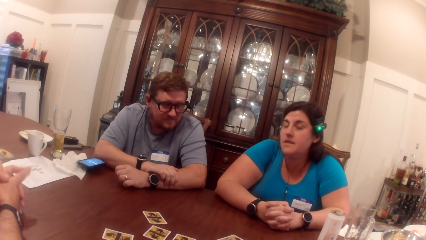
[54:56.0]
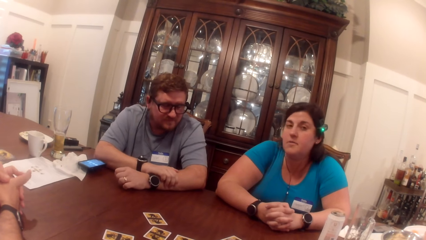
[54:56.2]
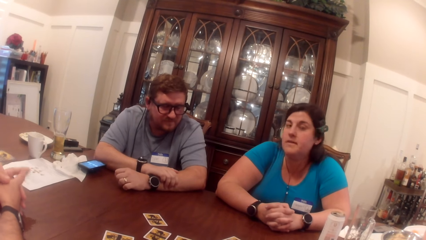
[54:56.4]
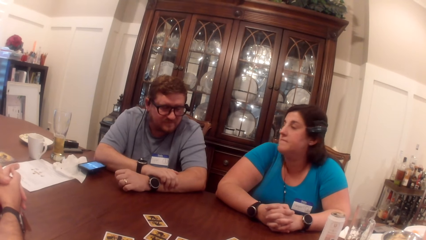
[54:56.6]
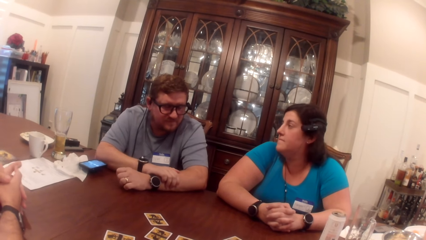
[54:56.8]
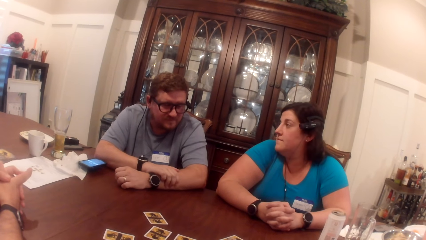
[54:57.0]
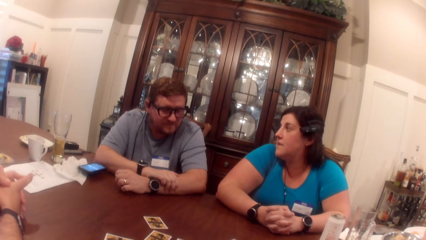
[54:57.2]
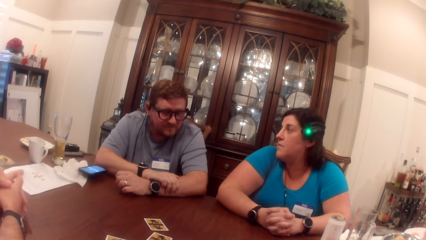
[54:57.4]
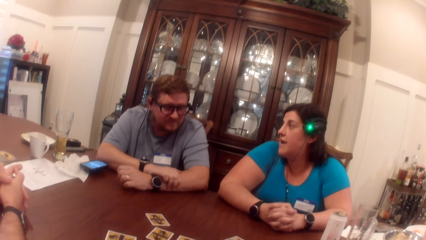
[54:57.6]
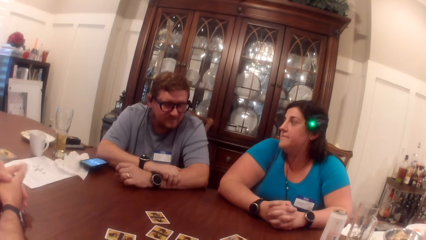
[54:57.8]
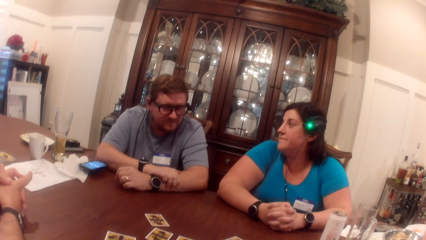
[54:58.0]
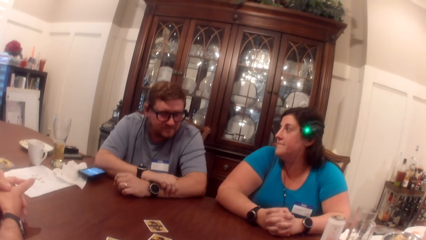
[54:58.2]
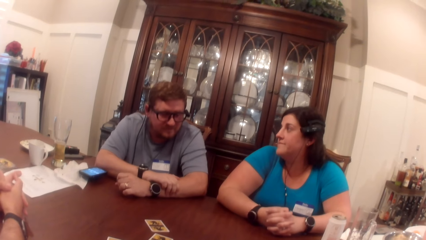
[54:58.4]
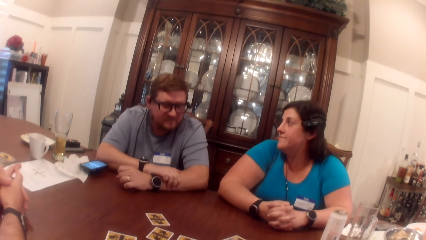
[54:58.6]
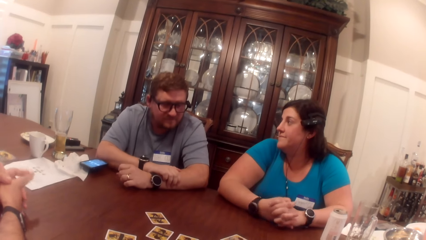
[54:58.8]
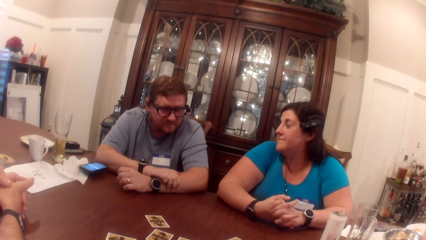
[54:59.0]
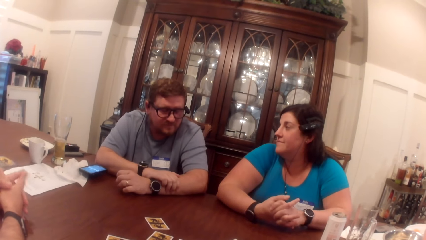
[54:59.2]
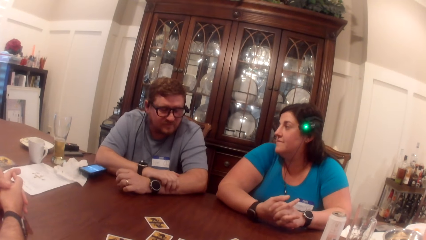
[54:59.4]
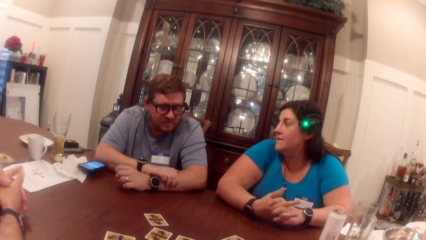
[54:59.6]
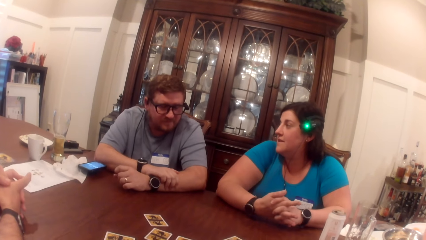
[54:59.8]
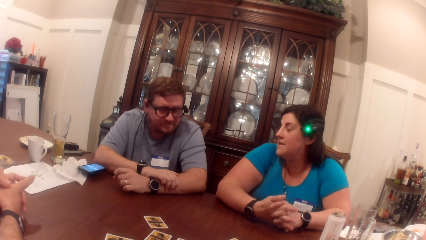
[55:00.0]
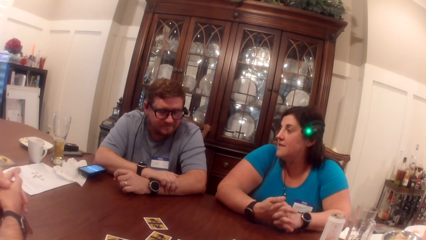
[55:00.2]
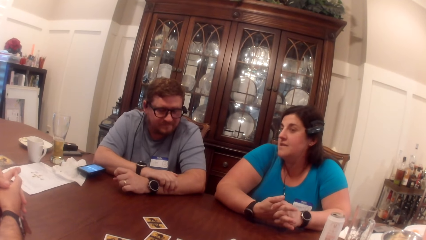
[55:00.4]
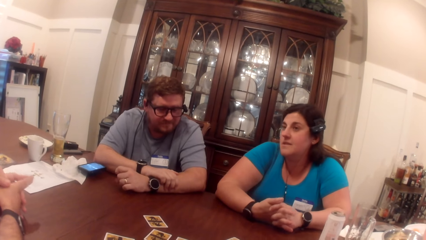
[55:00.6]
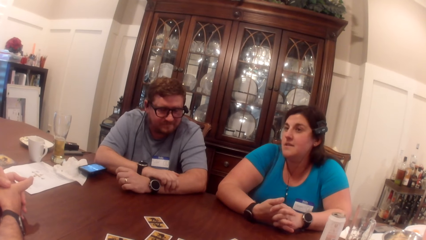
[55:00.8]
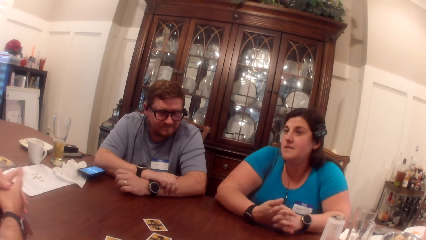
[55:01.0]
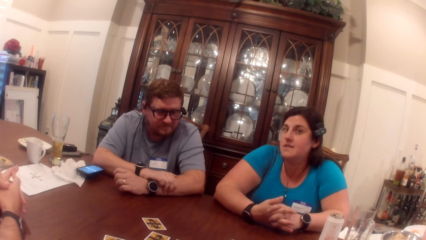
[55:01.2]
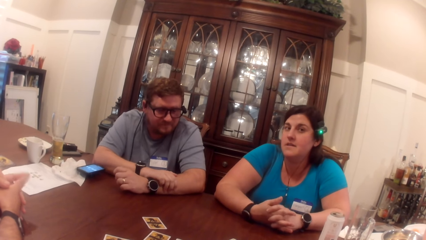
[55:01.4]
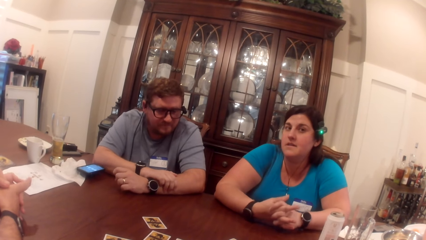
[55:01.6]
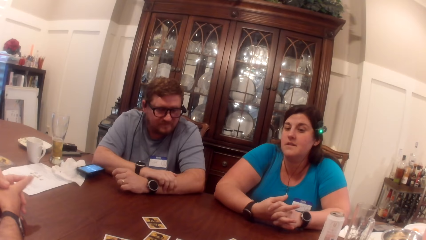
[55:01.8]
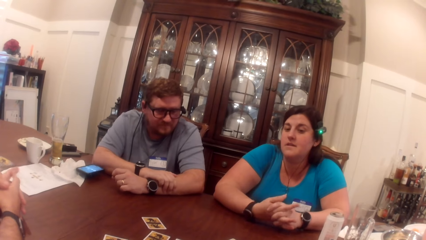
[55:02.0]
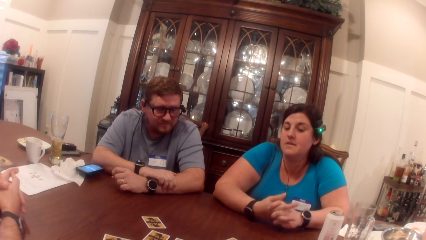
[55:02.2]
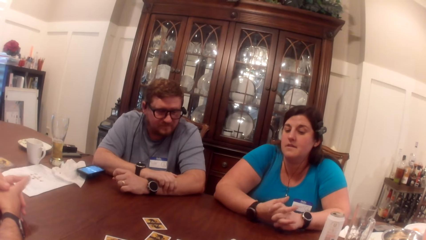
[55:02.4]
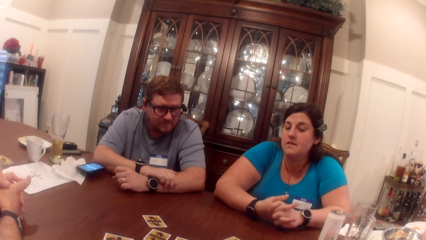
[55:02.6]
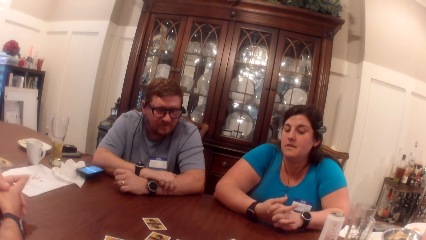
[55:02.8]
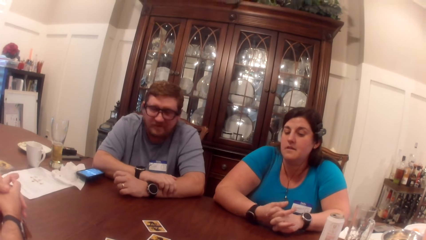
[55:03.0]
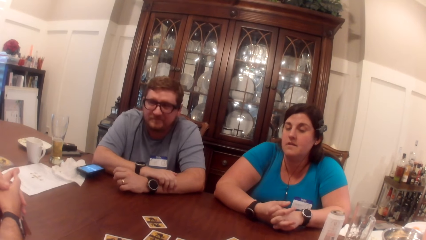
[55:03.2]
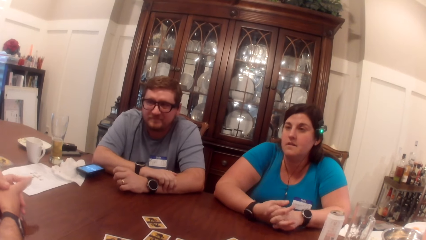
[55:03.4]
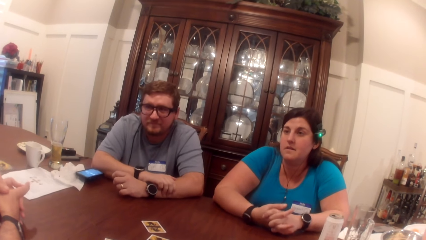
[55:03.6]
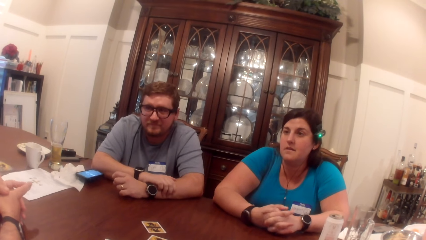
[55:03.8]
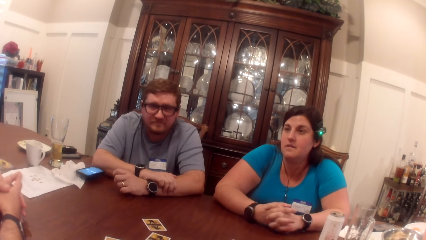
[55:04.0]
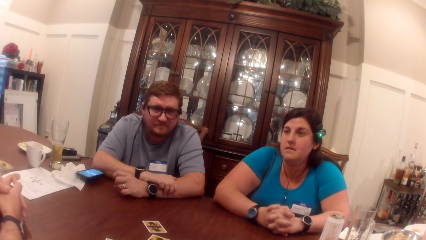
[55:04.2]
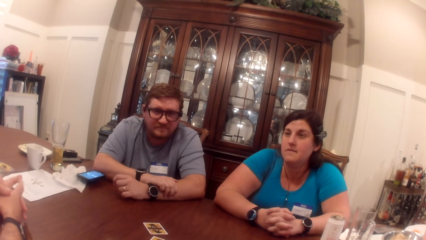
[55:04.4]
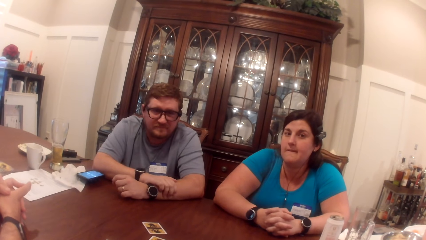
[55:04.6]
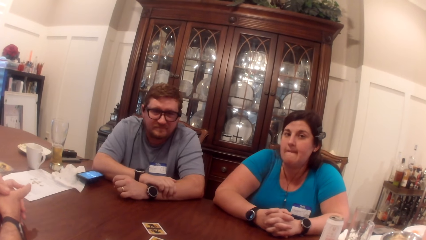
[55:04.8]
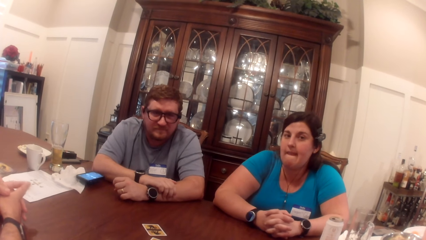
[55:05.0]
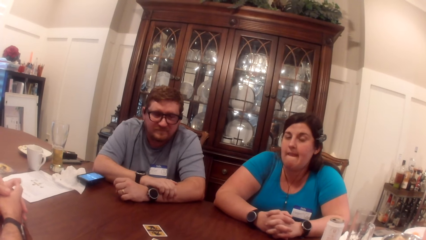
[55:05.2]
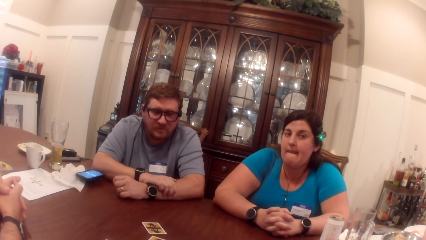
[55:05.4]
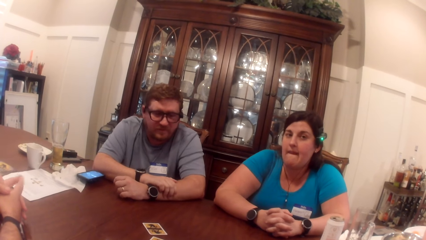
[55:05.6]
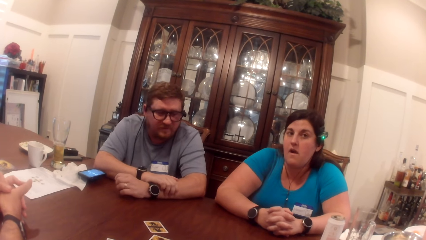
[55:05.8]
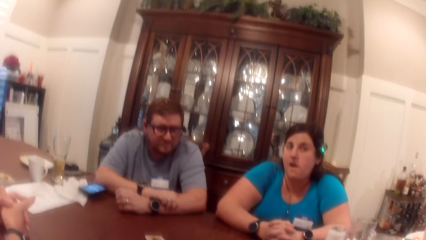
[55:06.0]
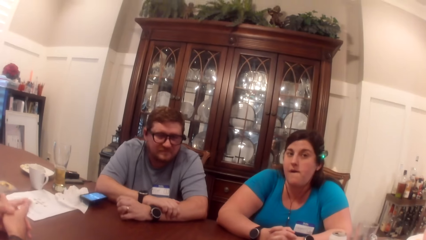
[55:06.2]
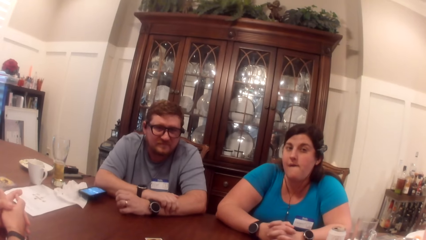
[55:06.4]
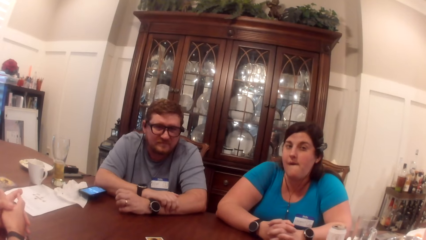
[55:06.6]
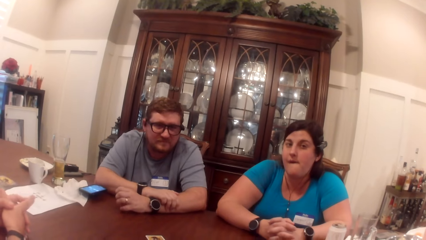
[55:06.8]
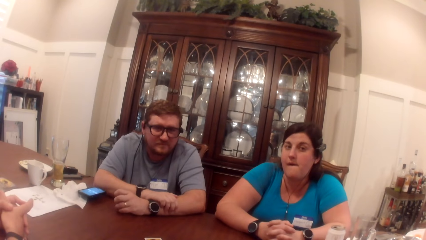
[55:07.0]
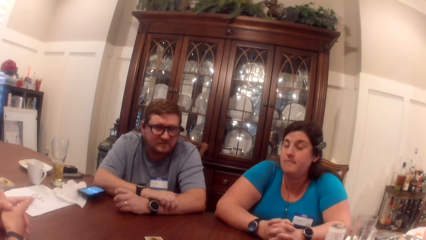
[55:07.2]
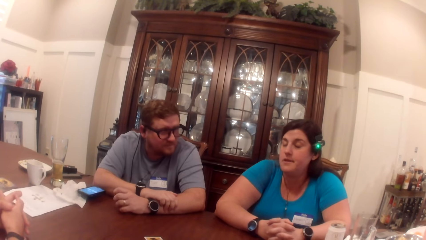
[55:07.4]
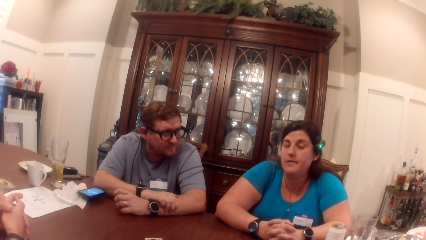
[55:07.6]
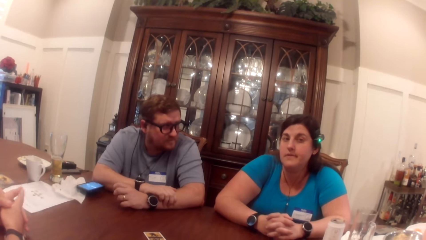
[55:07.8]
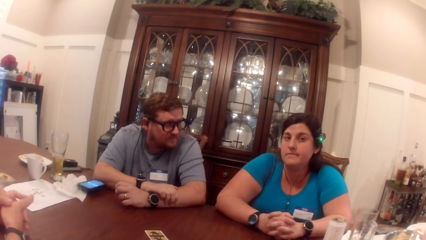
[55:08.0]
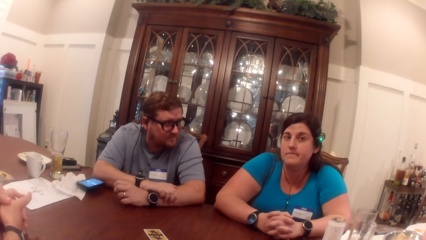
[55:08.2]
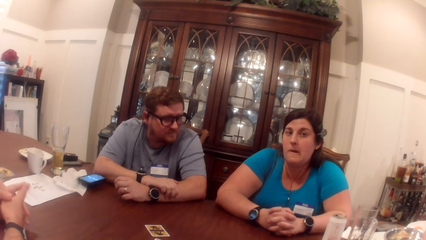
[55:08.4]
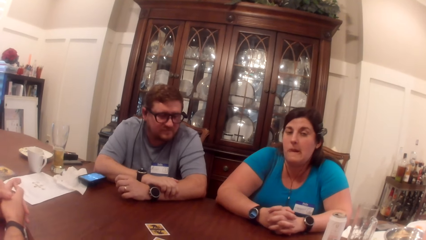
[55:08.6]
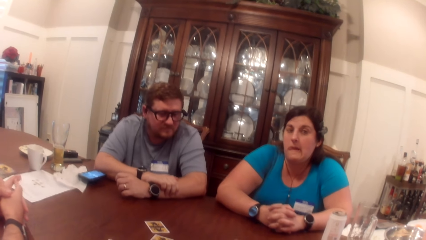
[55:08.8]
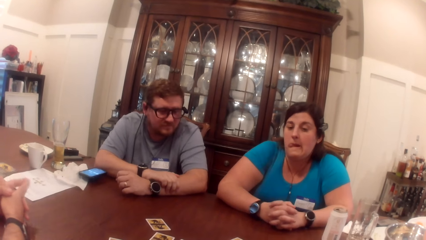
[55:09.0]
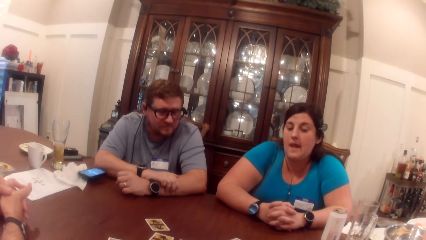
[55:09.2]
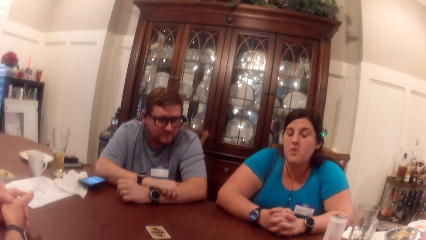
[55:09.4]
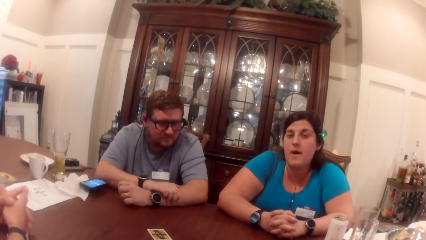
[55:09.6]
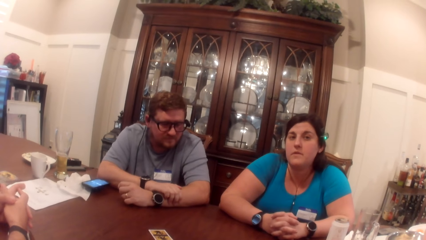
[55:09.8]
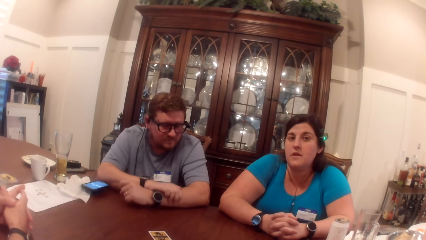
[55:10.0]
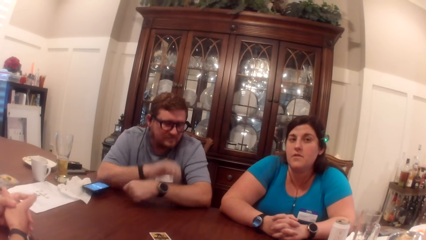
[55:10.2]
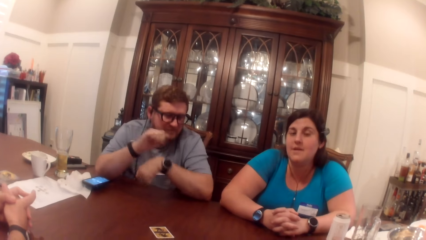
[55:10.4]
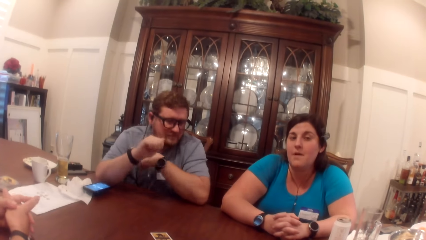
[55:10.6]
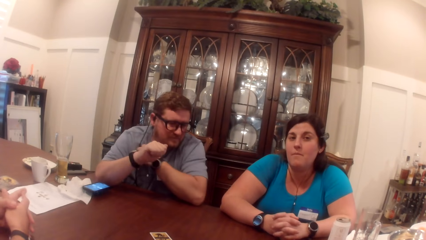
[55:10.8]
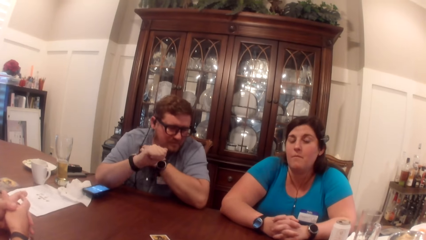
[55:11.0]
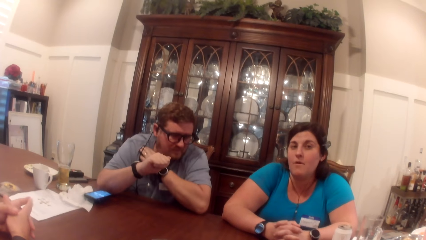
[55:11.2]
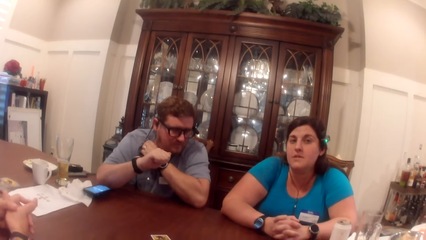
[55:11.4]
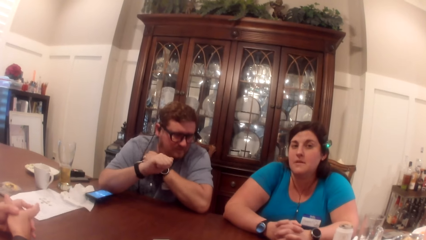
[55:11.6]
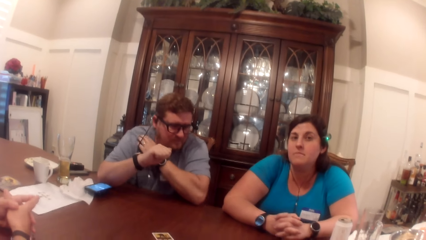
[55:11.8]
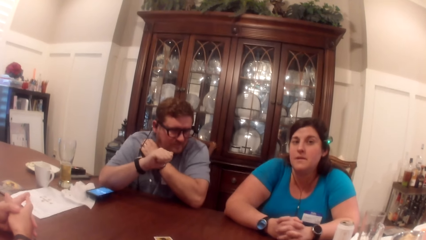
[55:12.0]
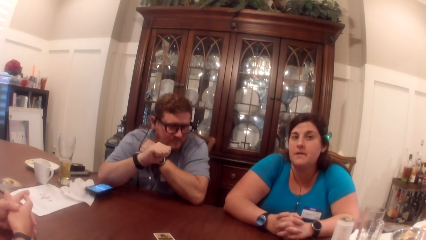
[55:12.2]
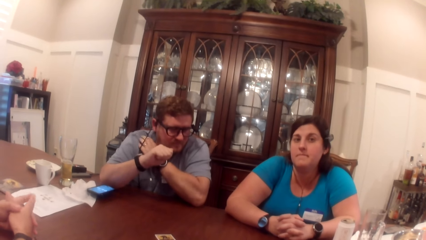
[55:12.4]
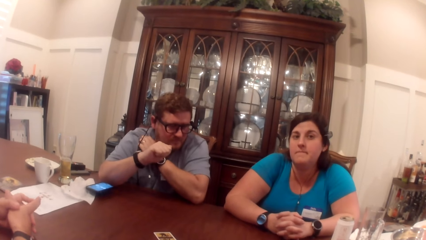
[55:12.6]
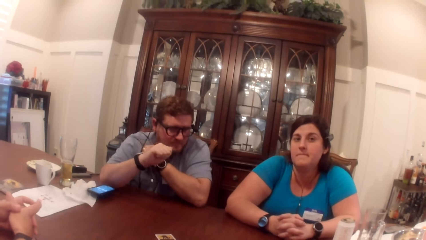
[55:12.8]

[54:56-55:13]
A man interacts with a girl. The camera wearer looks at the man. They talk to the girl. The man scratches his body with his left hand.
